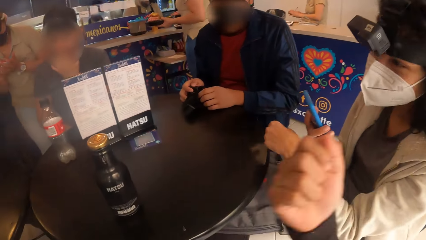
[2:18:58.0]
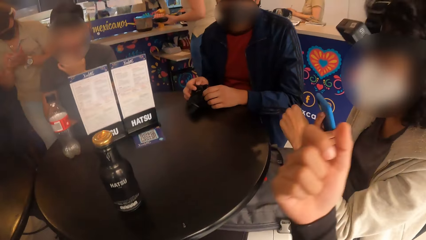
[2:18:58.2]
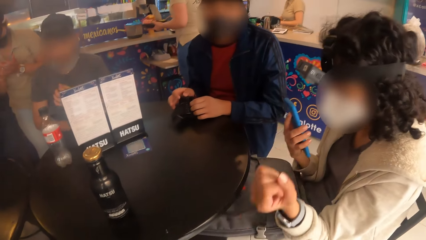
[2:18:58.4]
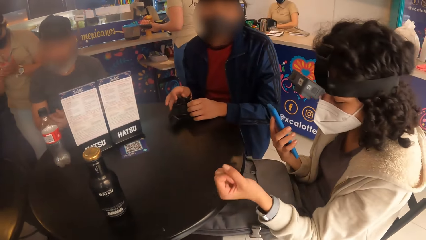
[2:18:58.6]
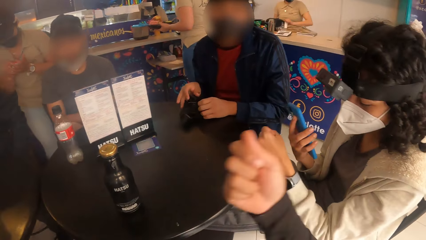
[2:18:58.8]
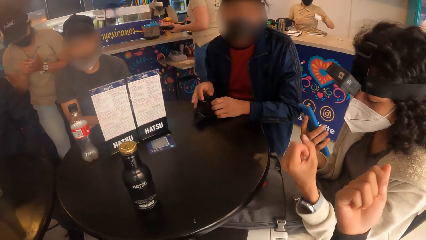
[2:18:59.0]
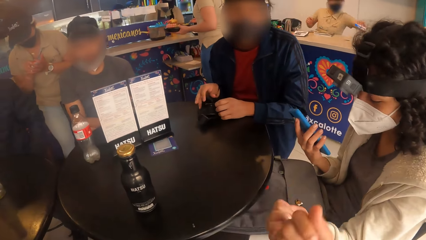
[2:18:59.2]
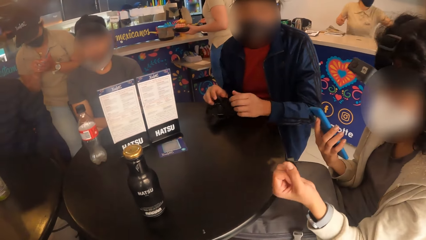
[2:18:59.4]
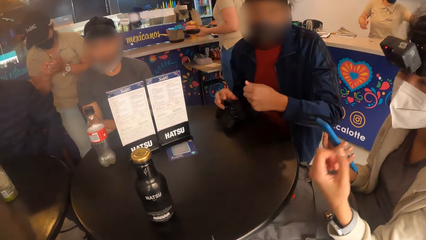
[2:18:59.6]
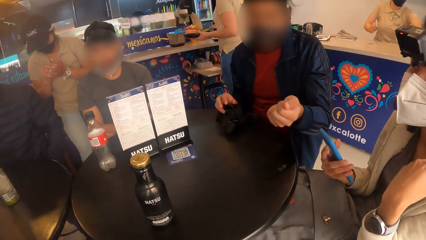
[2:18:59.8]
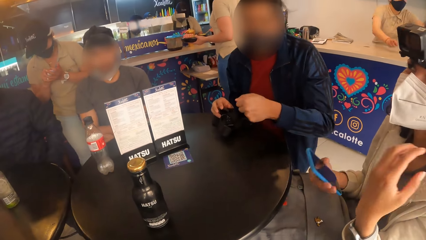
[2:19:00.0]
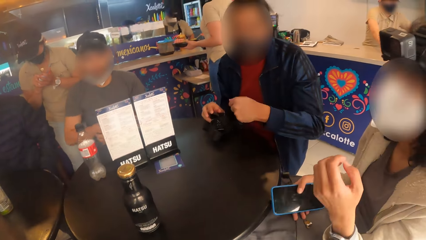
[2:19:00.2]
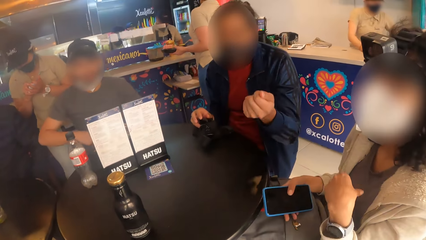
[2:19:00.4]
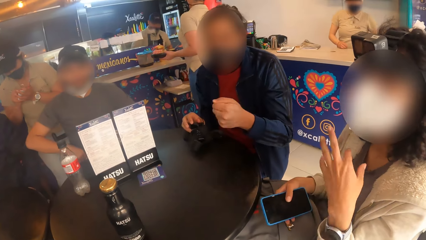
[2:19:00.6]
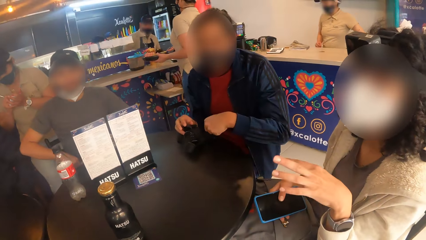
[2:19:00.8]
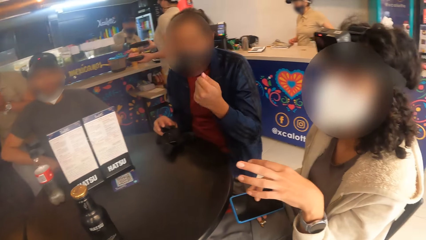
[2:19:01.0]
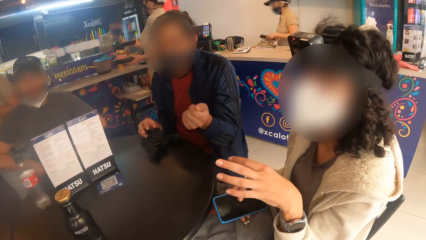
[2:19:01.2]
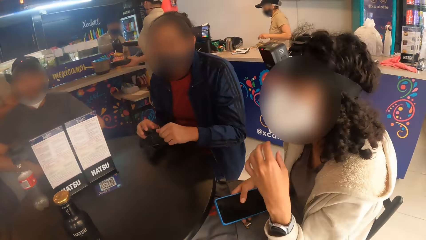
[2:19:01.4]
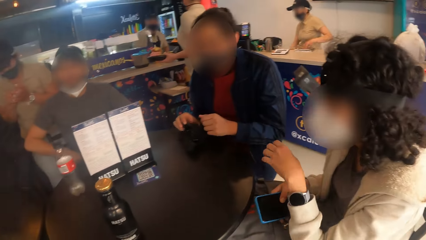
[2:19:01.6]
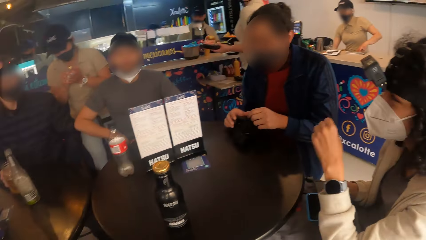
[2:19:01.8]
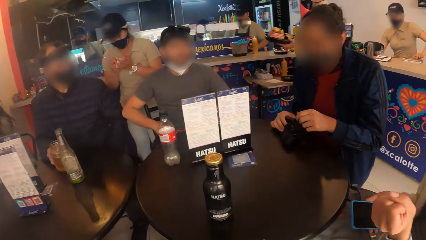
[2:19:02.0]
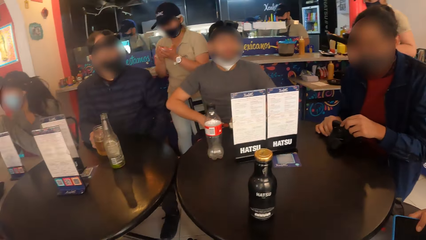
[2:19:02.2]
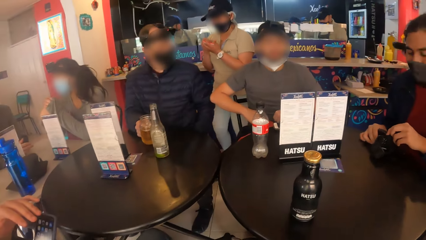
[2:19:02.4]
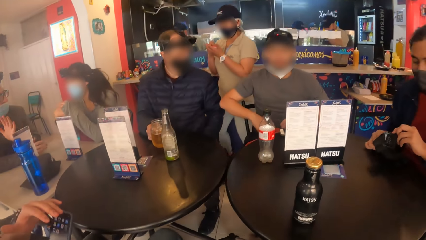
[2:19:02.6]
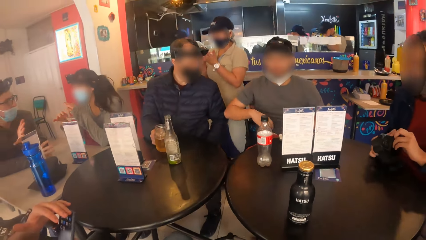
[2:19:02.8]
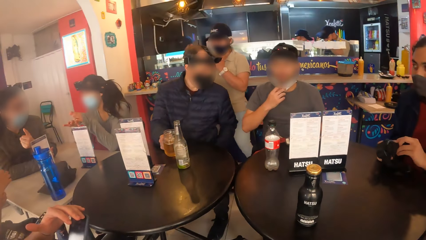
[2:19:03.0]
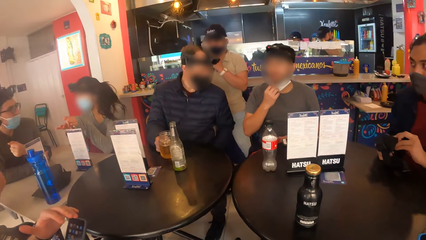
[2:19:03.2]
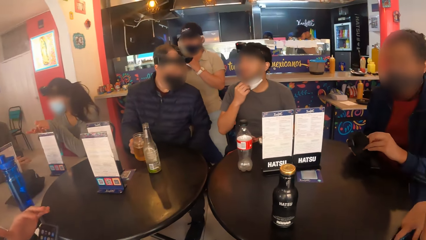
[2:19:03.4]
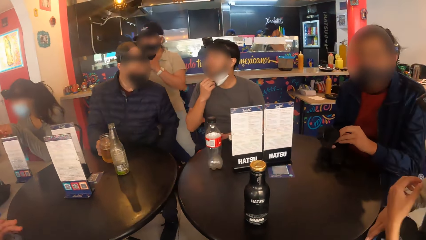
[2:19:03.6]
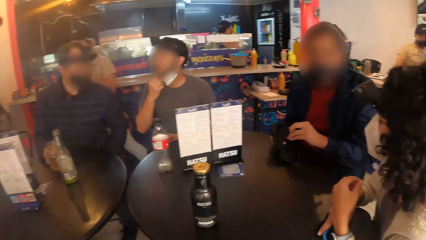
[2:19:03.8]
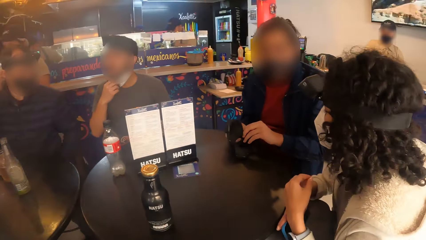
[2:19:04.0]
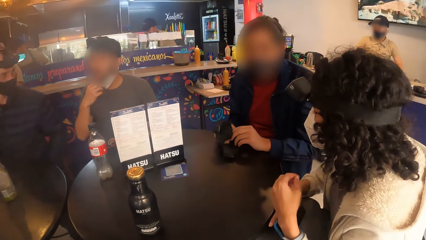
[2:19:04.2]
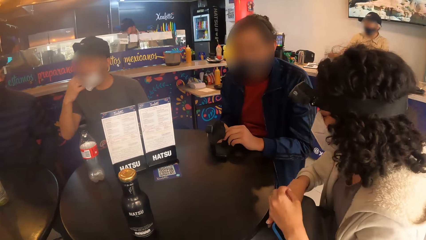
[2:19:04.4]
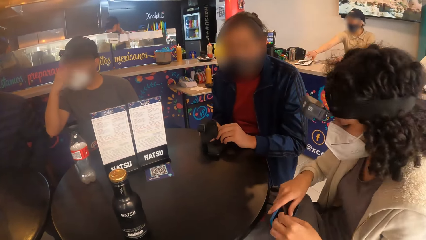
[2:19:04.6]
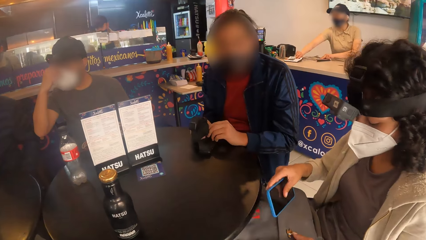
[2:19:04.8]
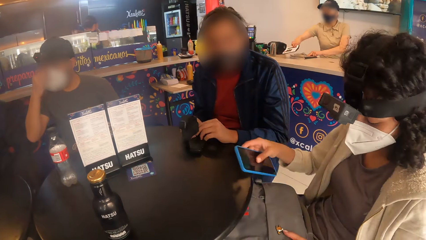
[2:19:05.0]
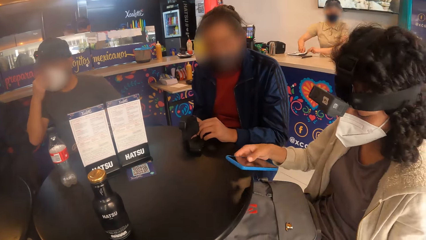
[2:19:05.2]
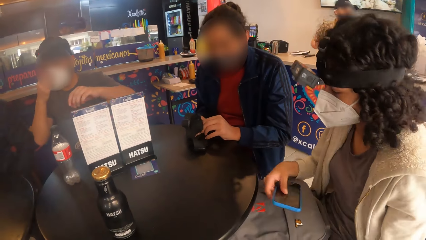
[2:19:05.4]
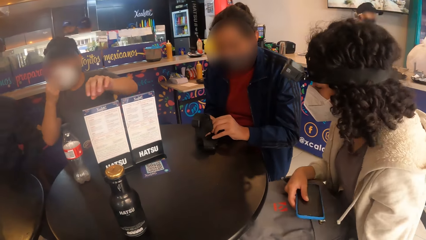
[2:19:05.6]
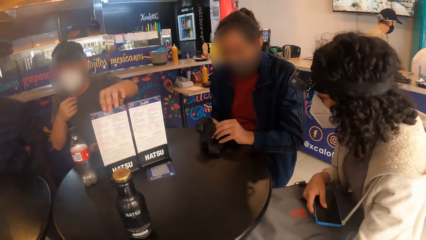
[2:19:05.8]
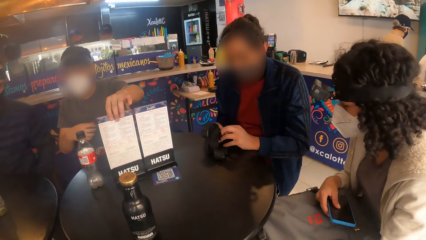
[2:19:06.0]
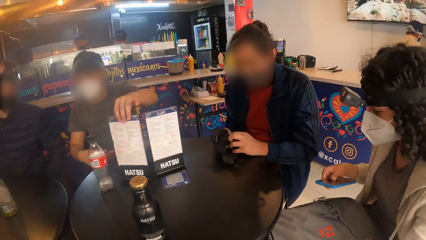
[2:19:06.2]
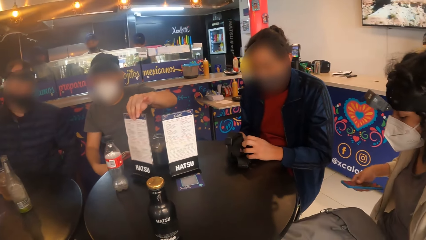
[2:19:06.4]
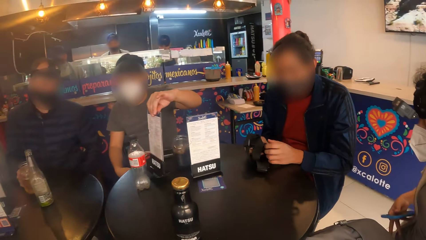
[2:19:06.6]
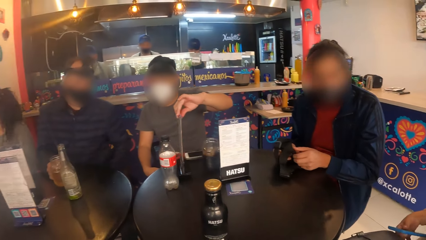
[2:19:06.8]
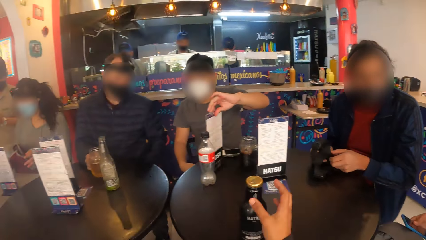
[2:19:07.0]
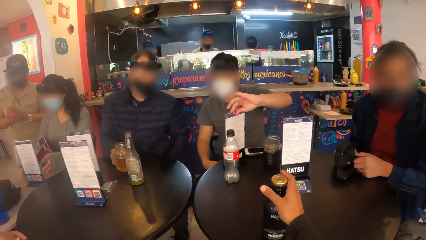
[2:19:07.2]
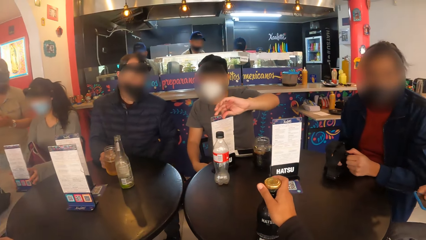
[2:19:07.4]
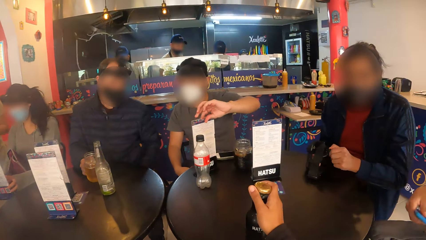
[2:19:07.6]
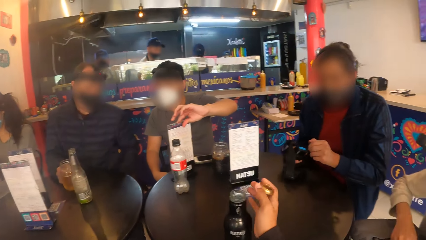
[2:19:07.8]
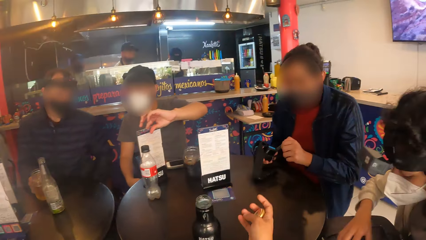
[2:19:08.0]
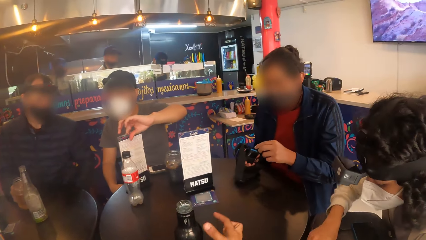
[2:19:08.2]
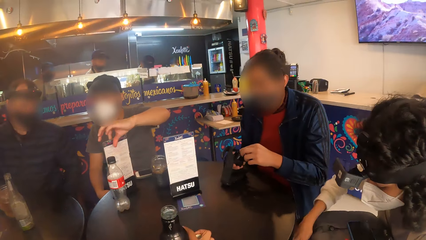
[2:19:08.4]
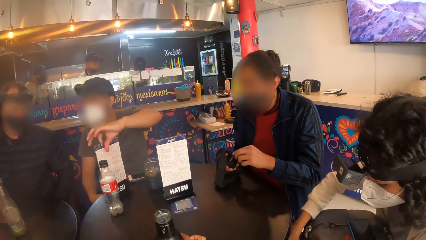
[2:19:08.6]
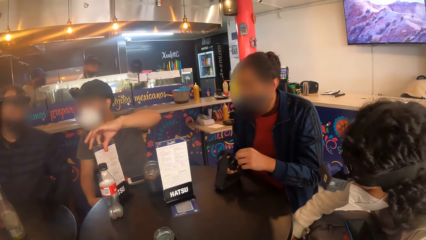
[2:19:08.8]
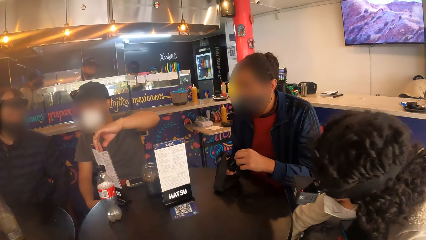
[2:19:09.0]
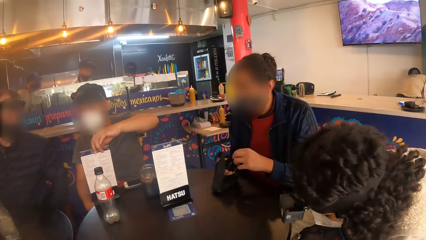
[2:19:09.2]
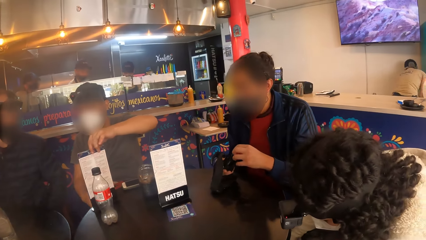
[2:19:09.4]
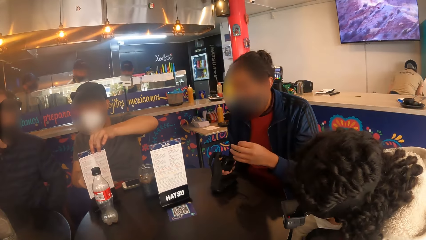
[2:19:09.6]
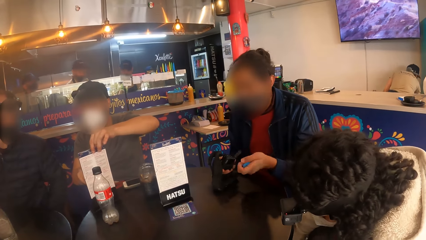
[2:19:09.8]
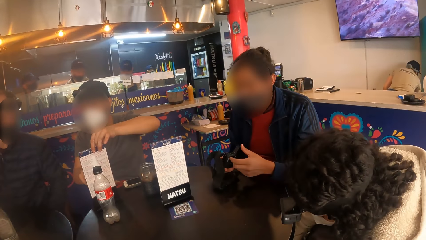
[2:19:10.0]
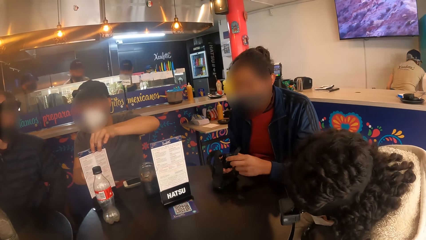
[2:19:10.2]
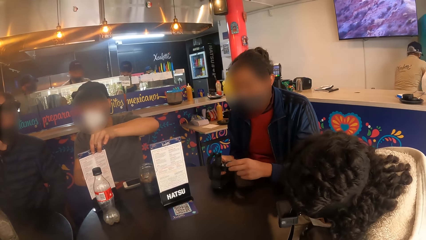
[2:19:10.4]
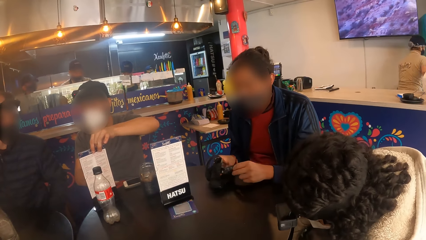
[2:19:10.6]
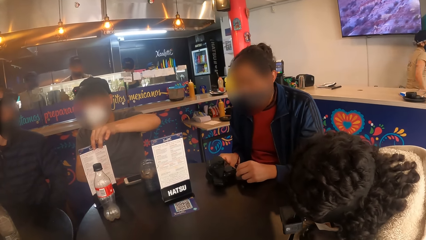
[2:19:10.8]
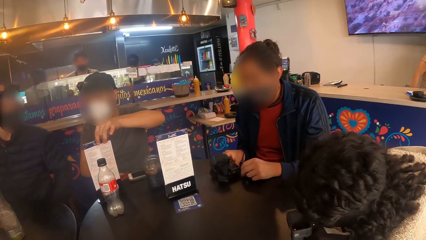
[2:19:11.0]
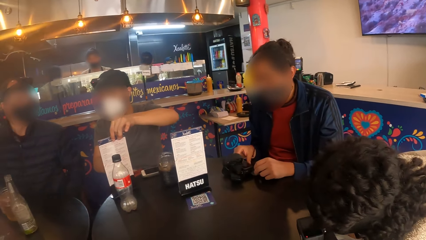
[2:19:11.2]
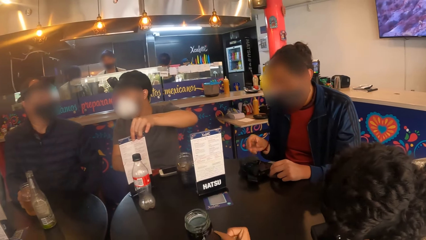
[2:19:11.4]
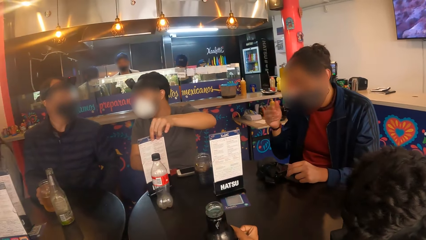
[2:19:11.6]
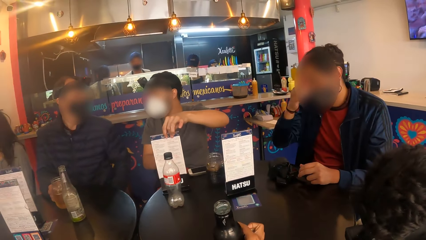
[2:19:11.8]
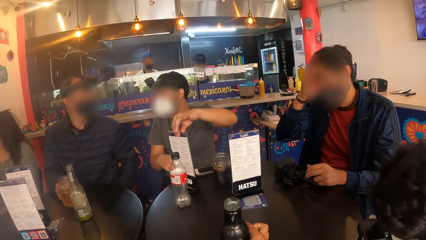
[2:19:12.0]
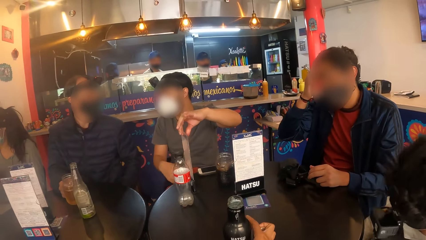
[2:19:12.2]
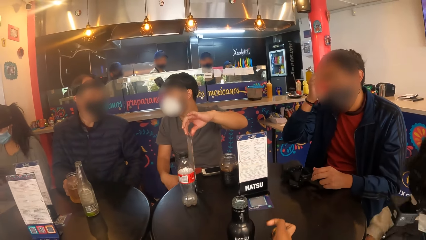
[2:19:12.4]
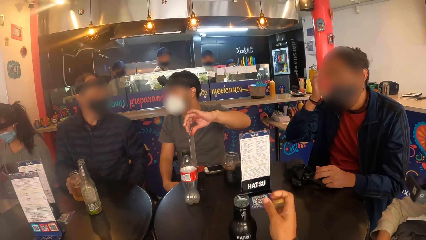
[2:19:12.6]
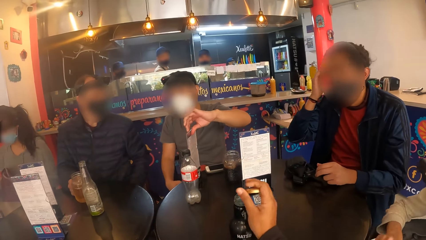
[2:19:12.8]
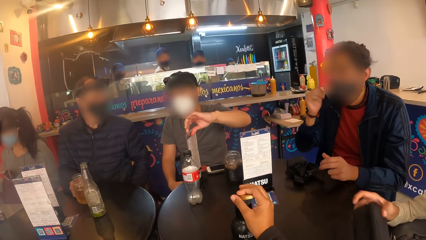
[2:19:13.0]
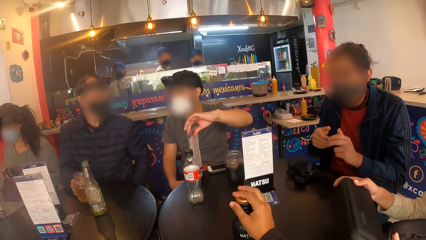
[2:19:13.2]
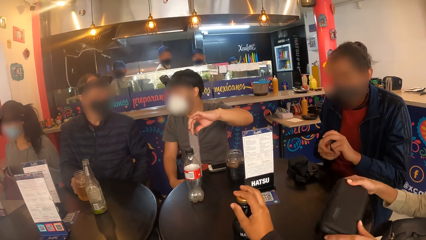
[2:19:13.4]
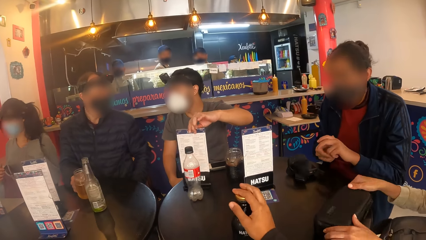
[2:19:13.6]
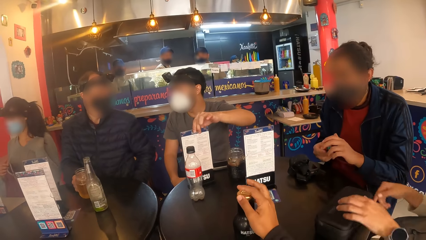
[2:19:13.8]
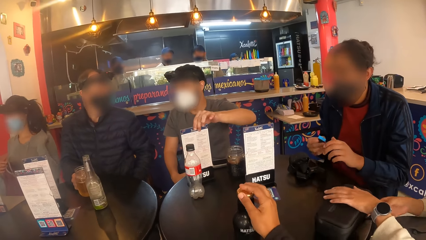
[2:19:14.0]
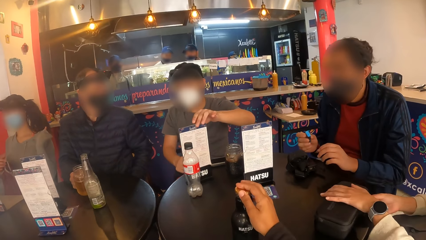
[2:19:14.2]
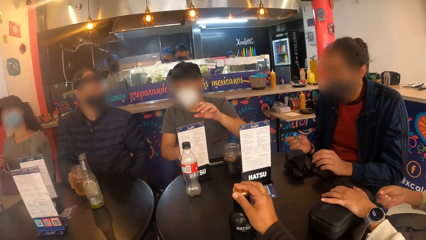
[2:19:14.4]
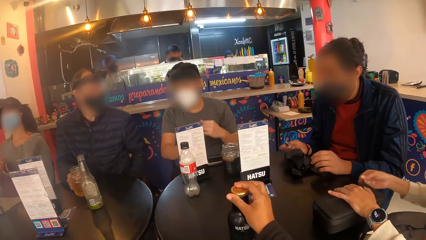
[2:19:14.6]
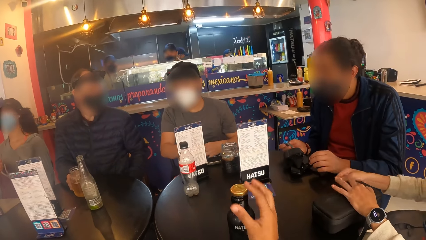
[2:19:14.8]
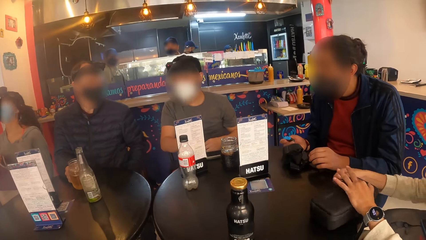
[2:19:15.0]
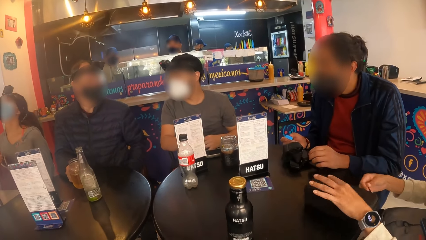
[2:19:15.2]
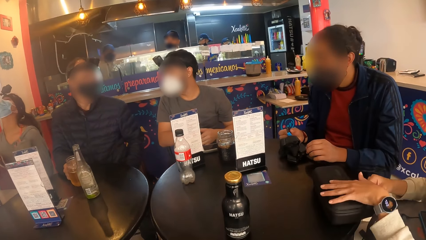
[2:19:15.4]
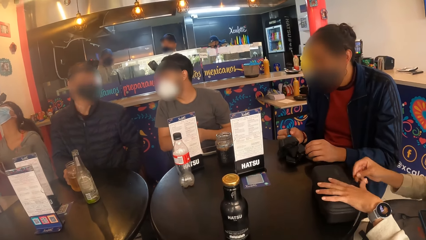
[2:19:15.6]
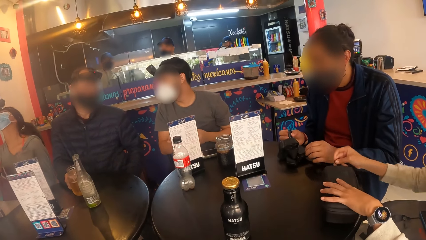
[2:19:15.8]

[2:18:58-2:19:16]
A woman holds the phone with her right hand. The camera wearer gestures with his right hand. The woman gestures with her left hand. A man gestures with his left hand. The camera wearer looks in front. Another man interacts with a third man. The camera wearer looks sideways. The other man turns the menu on the table with his left hand. The first man picks up the camera from the table with his hands. The woman moves the seat backwards. The woman places the phone on her lap with her right hand. The camera wearer picks up a bottle on the table with his right hand. He removes the lid from the bottle on the table with his right hand. The first man removes a battery from the camera in his right hand with his left hand. The camera wearer picks up the bottle with his right hand. The first man places the camera on the table with his right hand. The camera wearer drops the bottle on the table with his right hand. He covers the bottle with the lid in his right hand. The woman places a case on the table with her hands. The first man passes the battery from his left hand to his right hand. The woman opens the case on the table with her hands.
